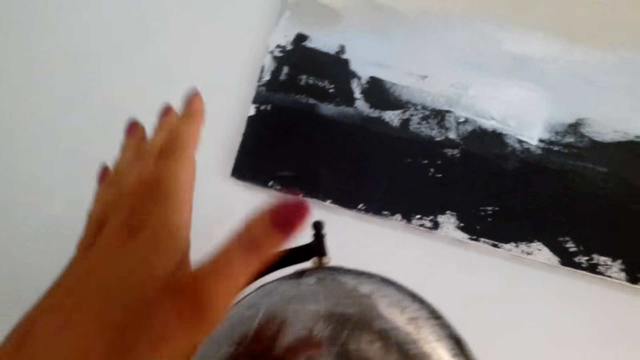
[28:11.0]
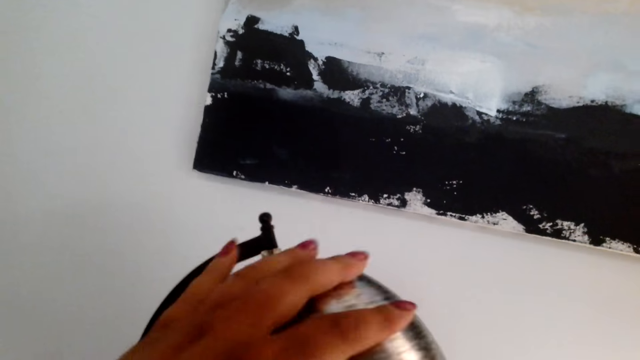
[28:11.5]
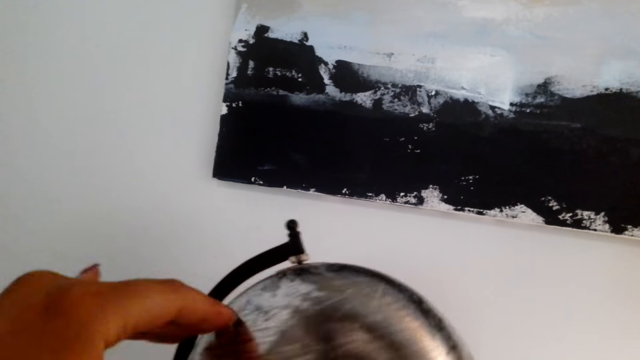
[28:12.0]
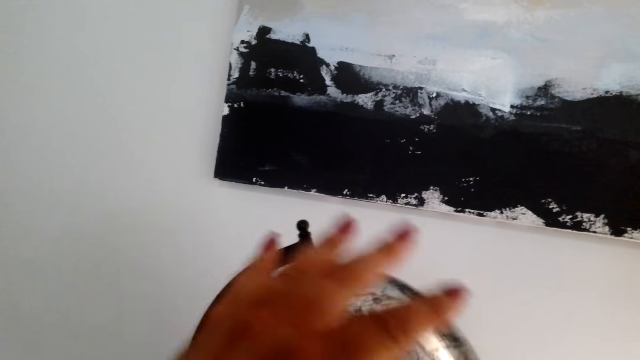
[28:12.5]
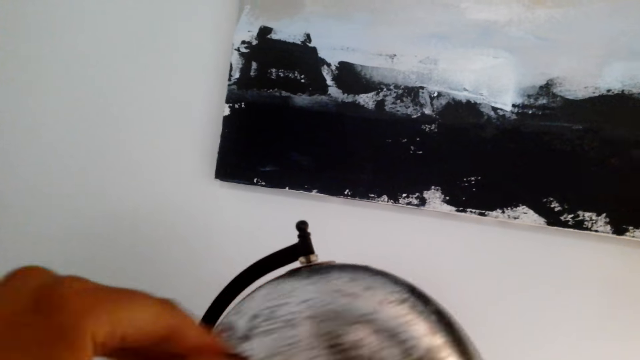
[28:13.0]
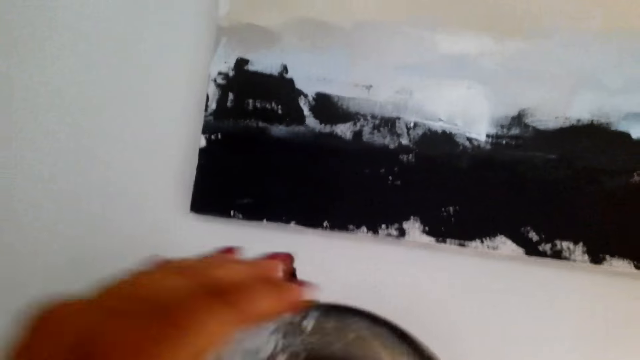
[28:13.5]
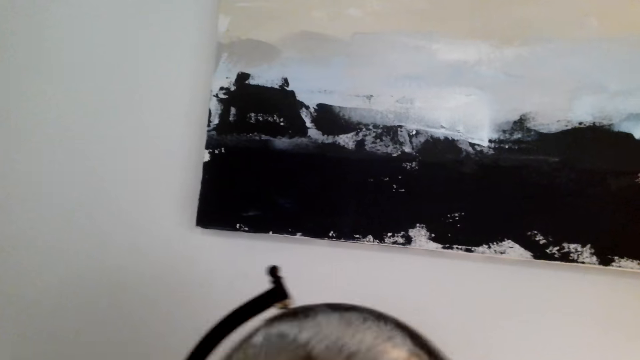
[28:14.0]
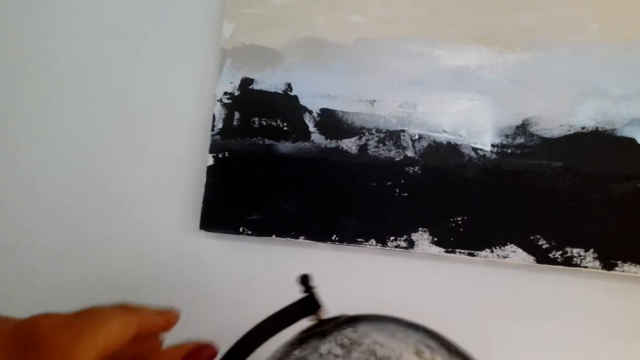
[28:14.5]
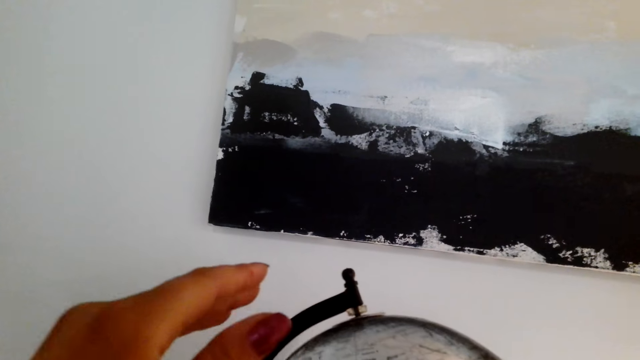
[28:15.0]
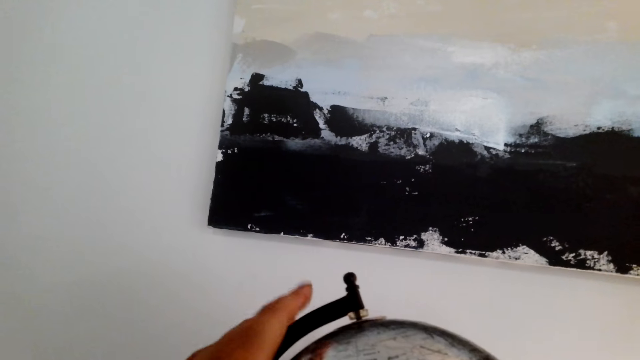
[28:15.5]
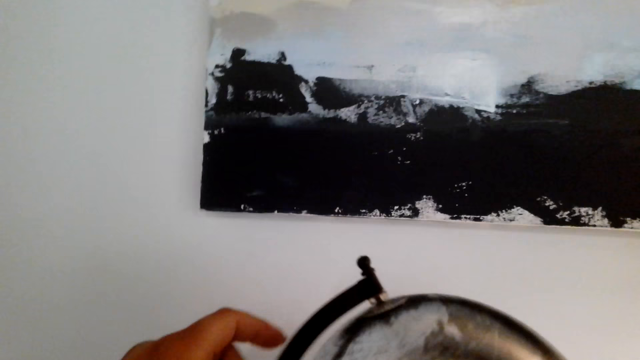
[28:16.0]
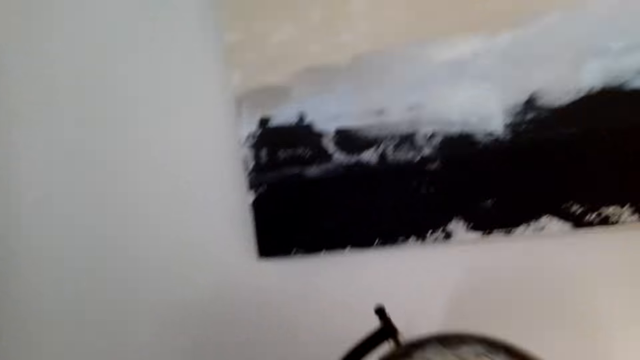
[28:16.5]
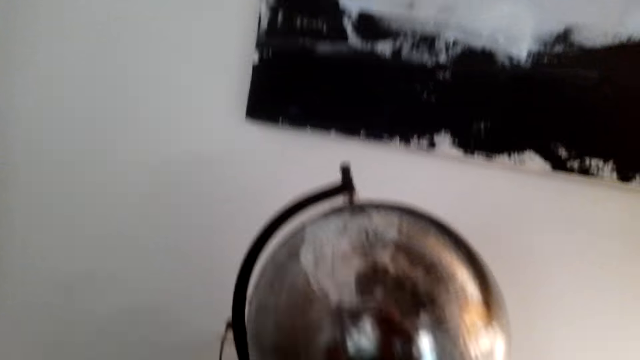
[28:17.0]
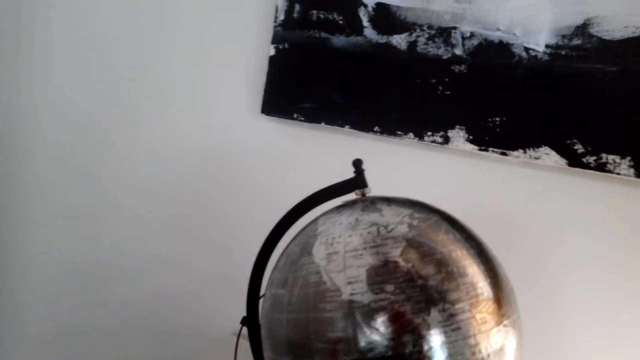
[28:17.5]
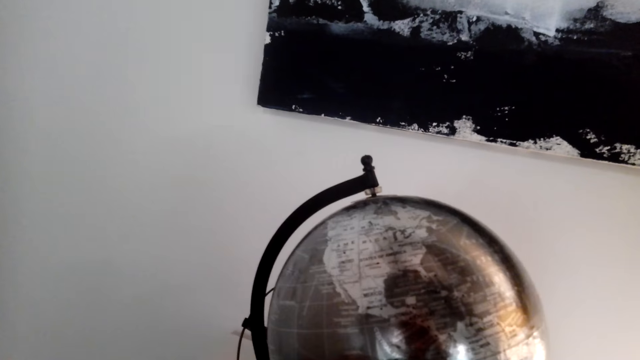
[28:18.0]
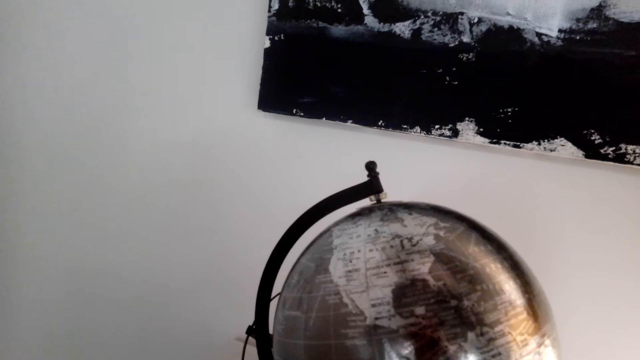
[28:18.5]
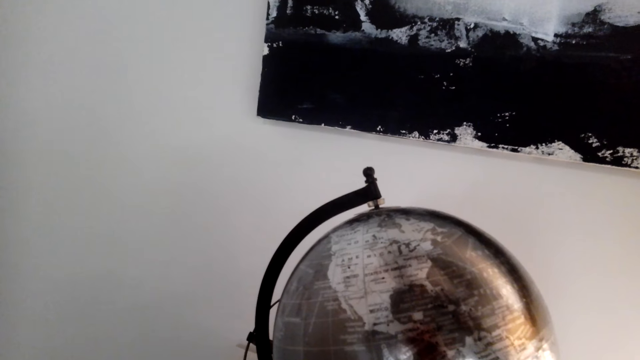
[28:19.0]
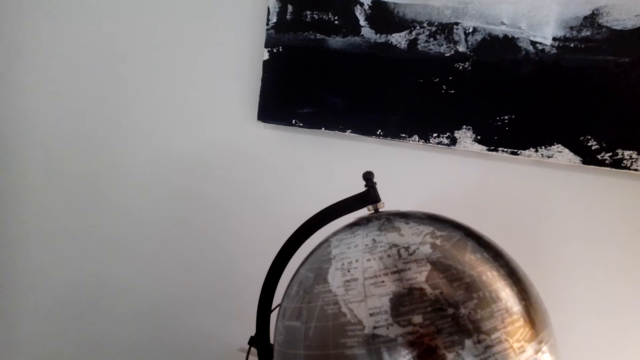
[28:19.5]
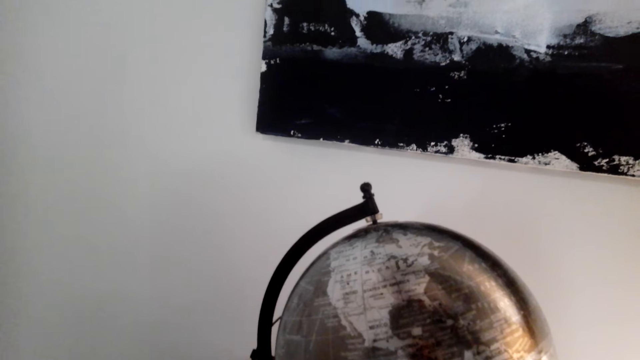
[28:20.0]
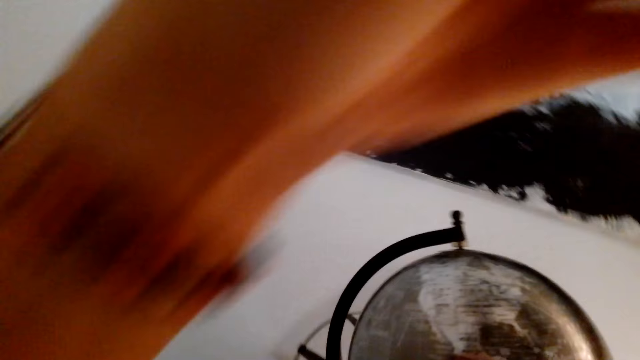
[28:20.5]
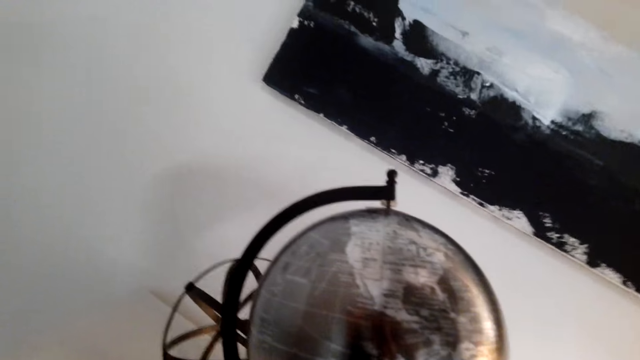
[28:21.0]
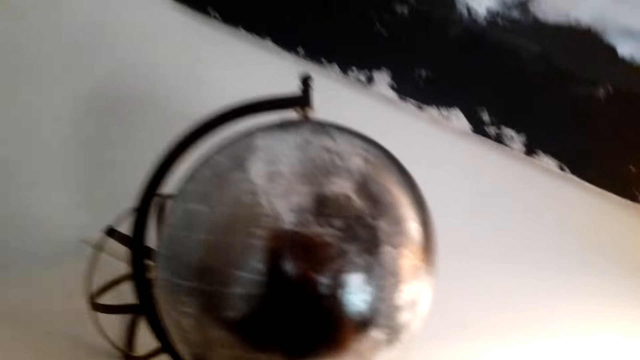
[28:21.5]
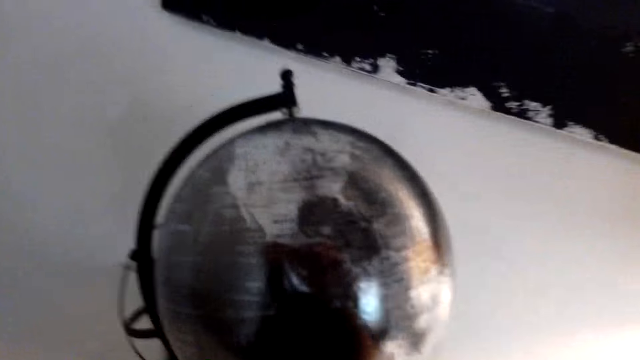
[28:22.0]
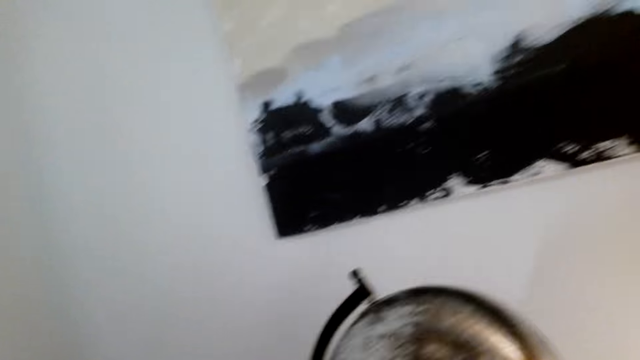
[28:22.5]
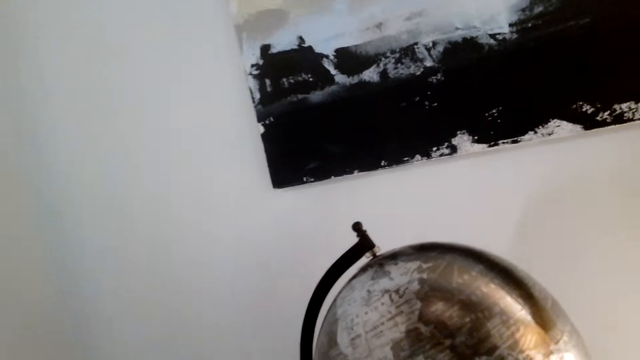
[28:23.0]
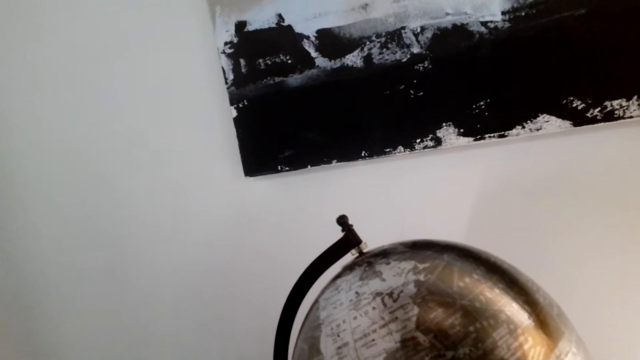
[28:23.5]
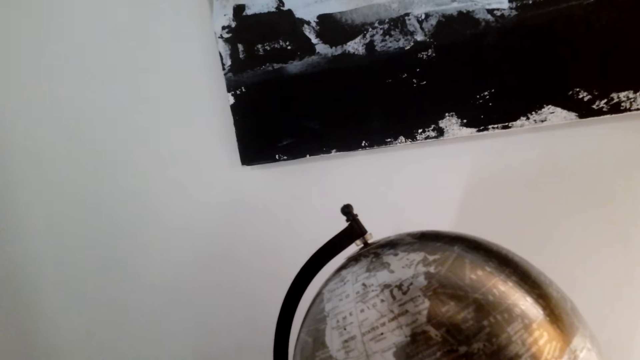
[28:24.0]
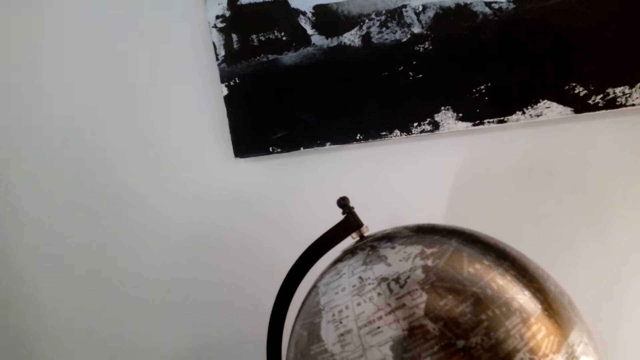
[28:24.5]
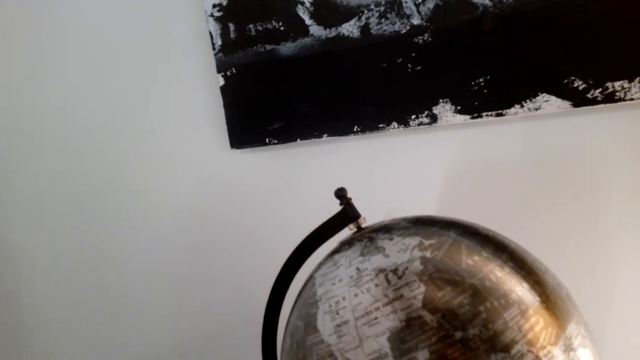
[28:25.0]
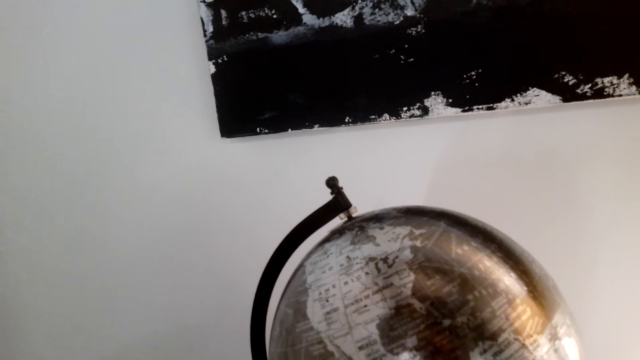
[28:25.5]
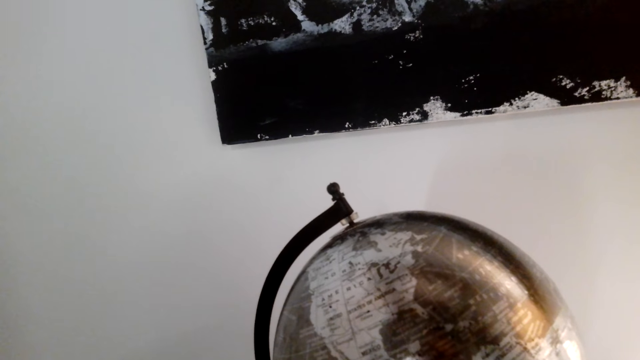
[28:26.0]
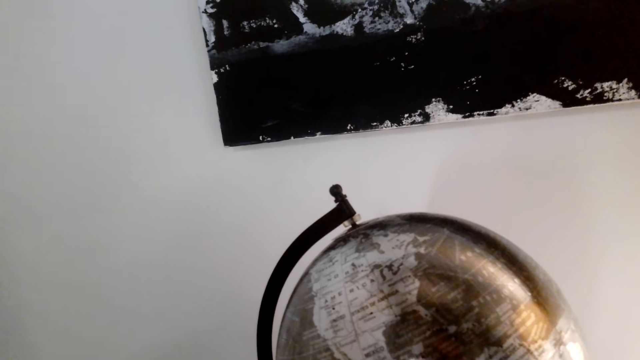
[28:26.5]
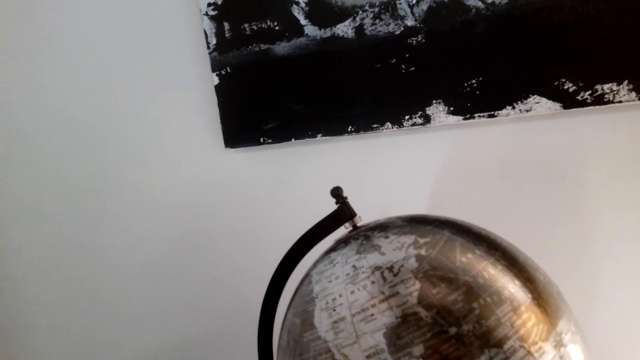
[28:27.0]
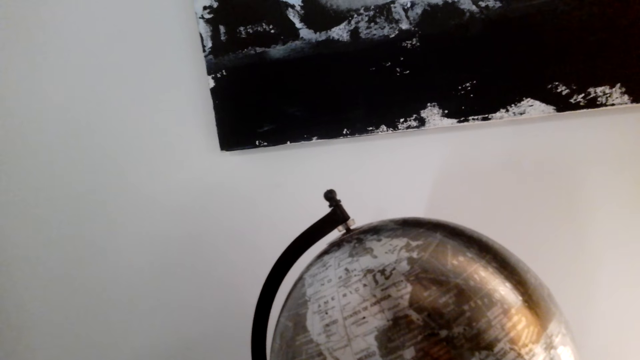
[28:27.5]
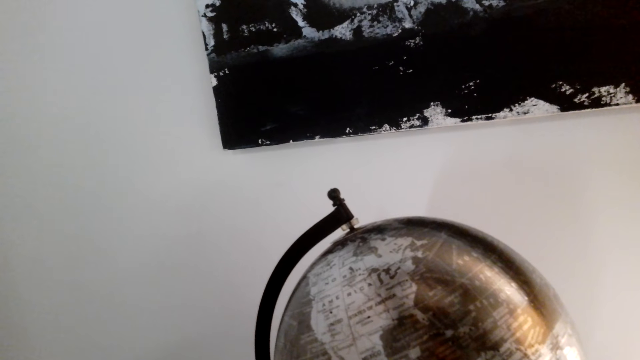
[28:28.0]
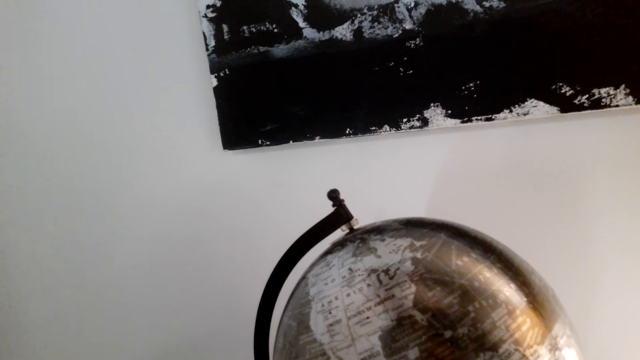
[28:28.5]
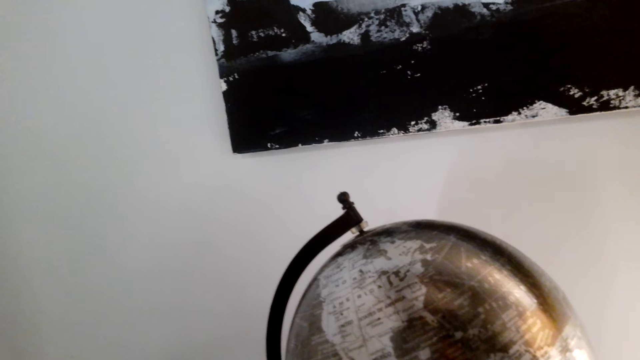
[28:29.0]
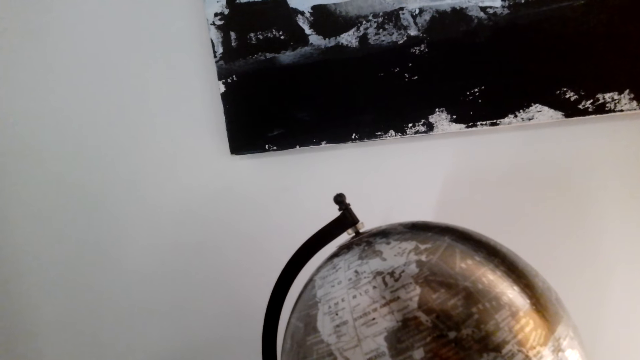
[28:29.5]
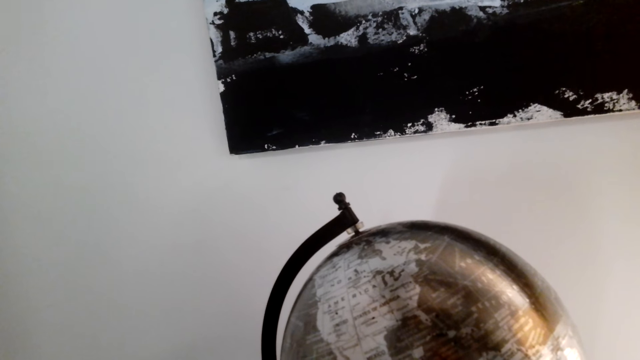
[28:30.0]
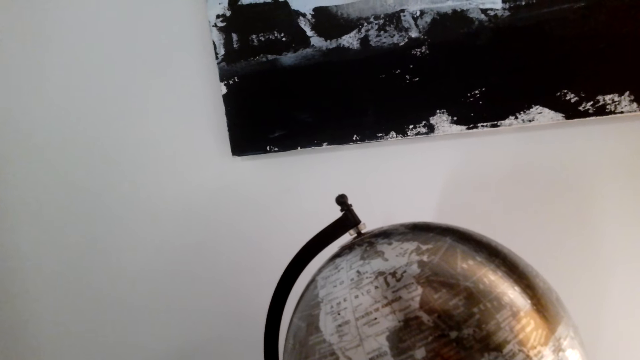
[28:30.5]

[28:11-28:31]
The camera wearer rotates the globe with her hand. She speaks on the phone. She touches something. She speaks on the phone.
